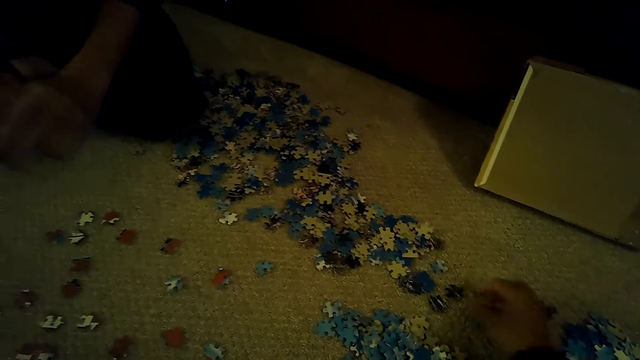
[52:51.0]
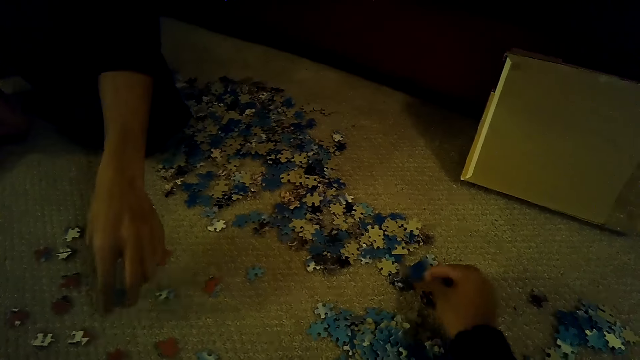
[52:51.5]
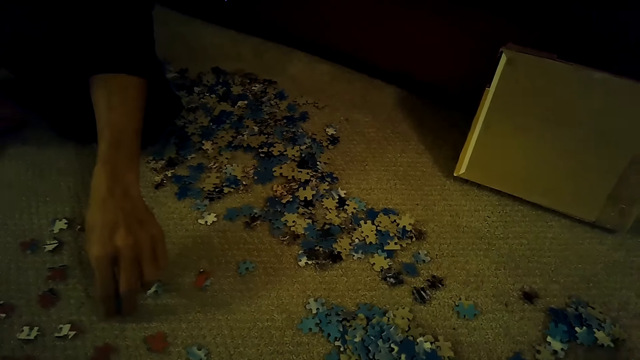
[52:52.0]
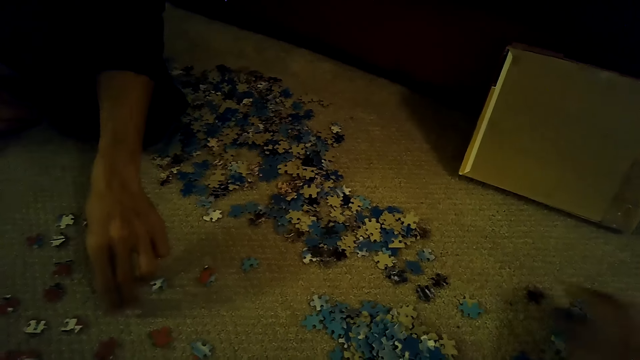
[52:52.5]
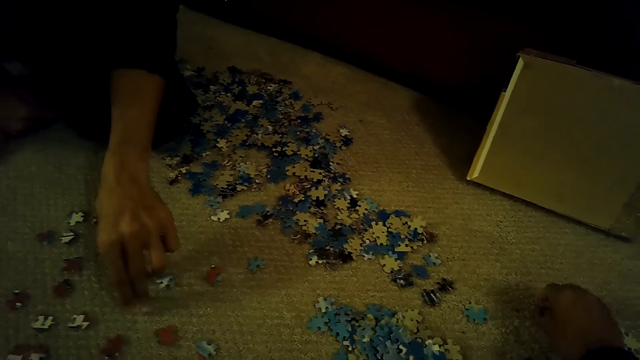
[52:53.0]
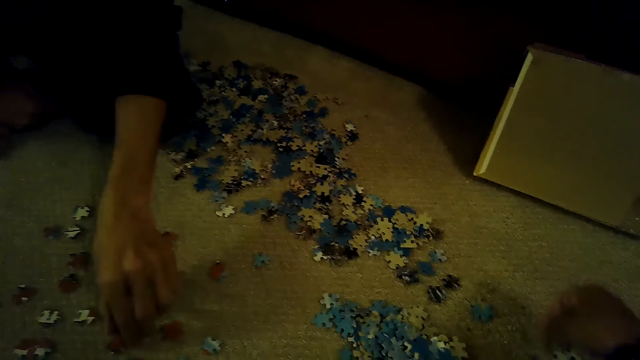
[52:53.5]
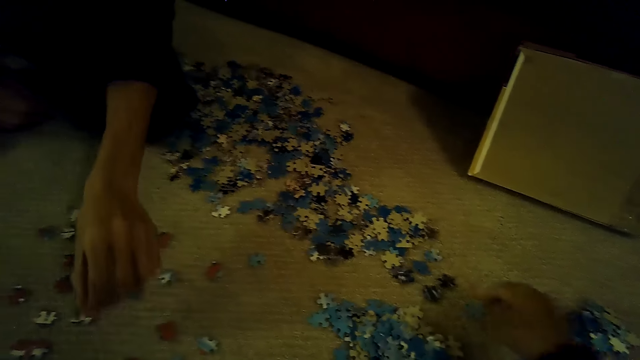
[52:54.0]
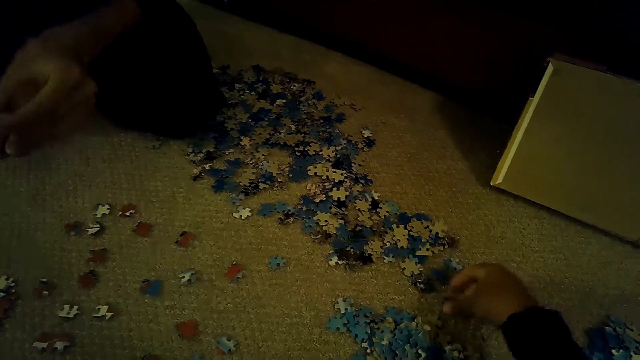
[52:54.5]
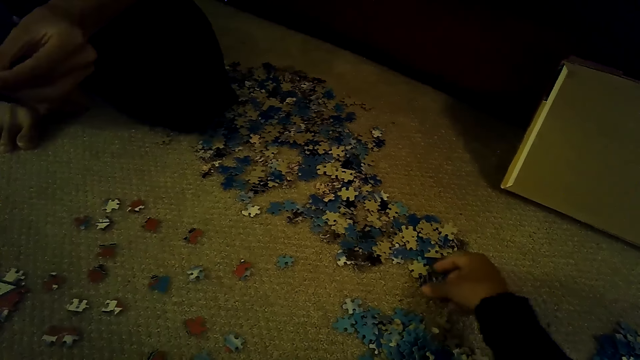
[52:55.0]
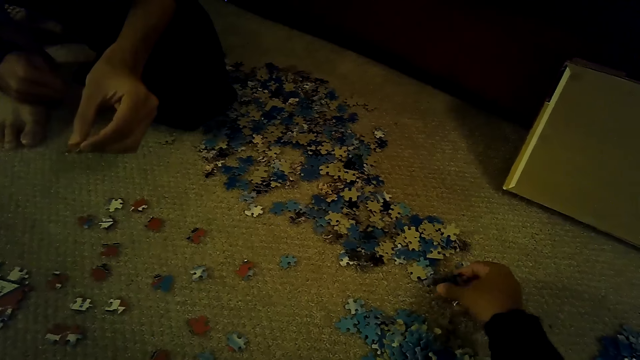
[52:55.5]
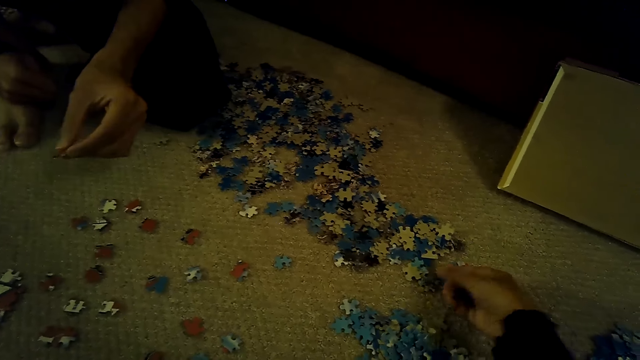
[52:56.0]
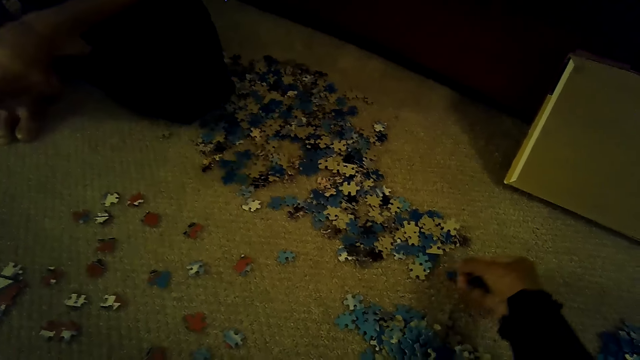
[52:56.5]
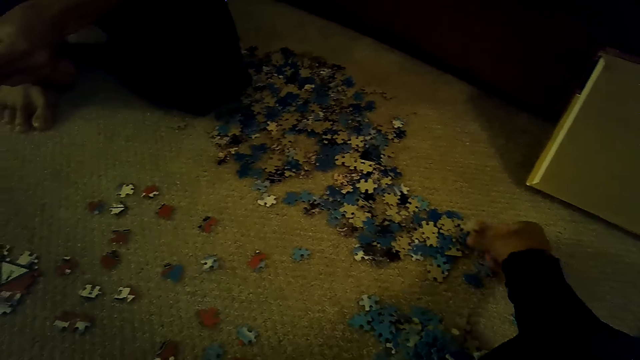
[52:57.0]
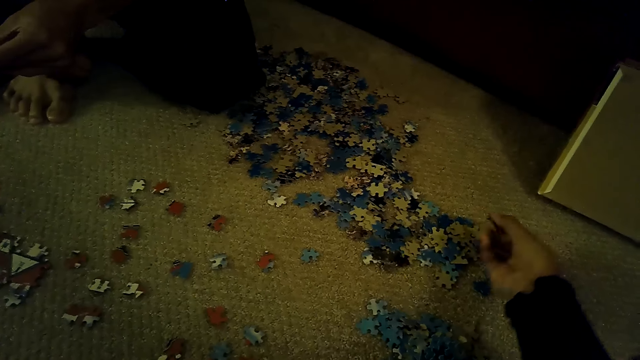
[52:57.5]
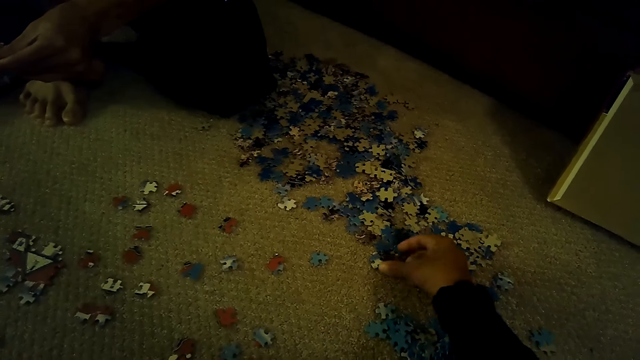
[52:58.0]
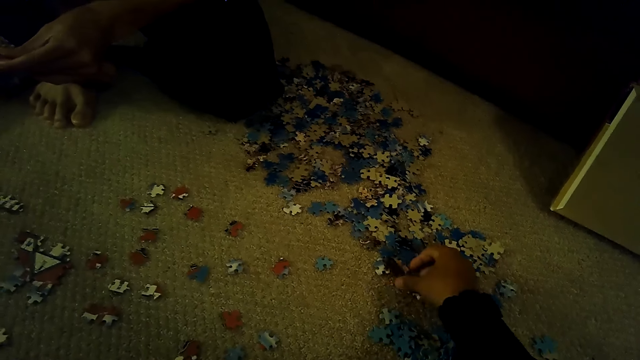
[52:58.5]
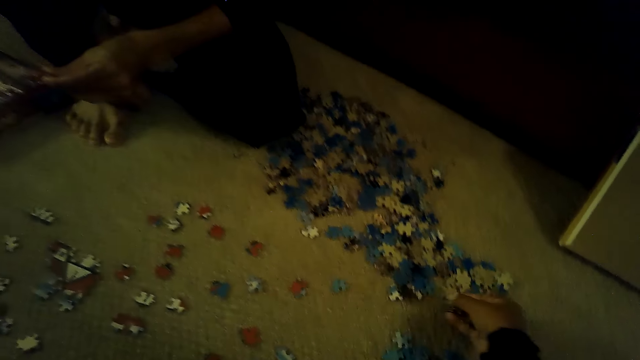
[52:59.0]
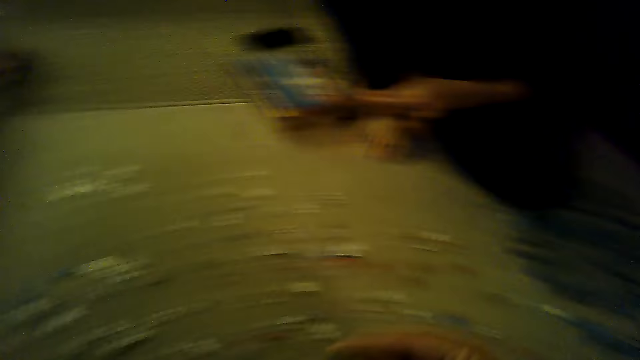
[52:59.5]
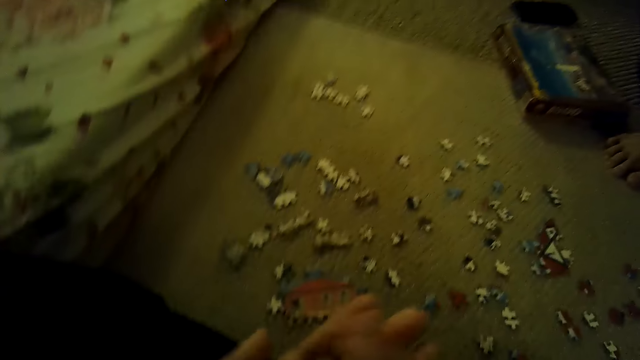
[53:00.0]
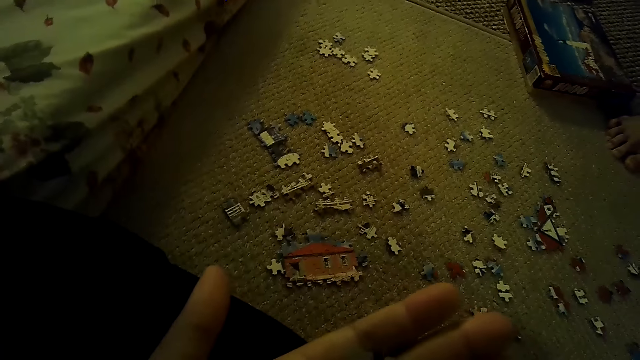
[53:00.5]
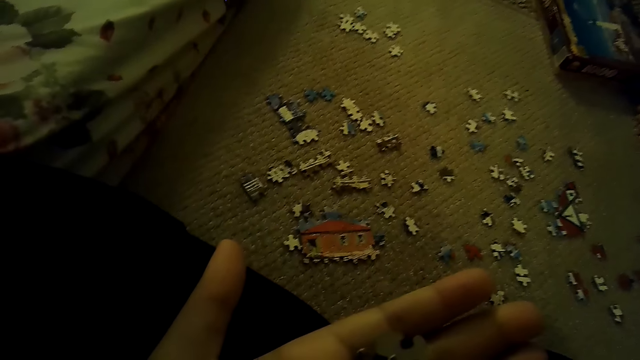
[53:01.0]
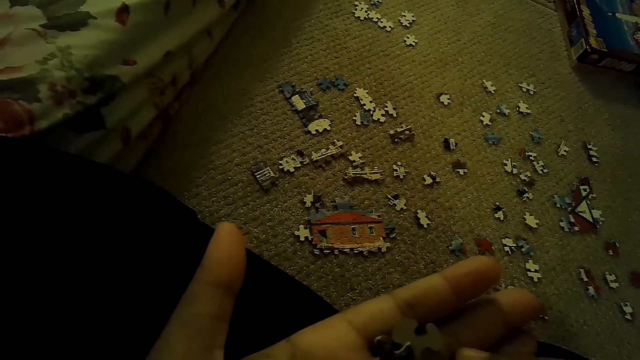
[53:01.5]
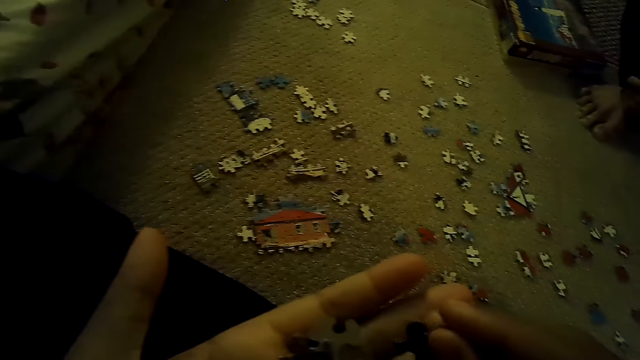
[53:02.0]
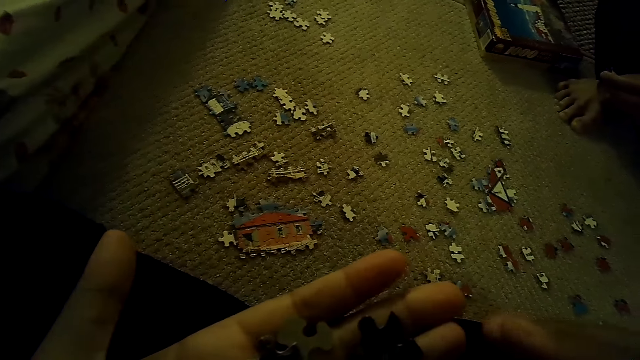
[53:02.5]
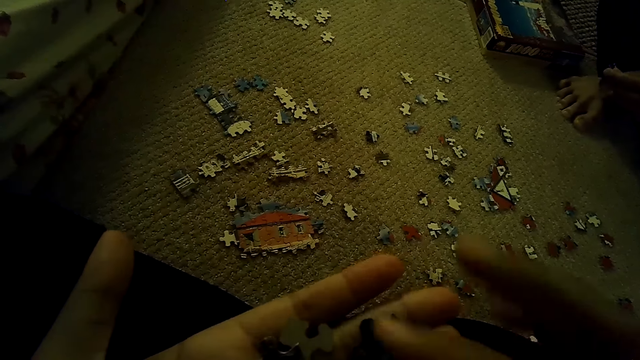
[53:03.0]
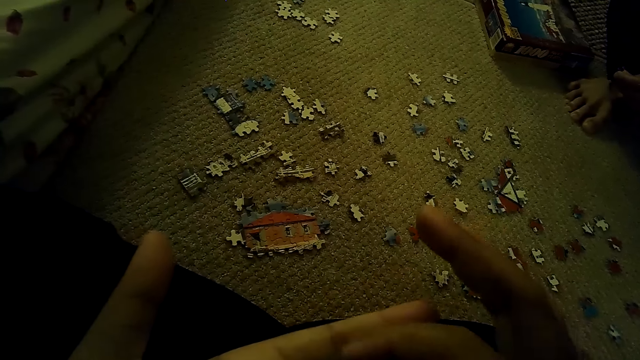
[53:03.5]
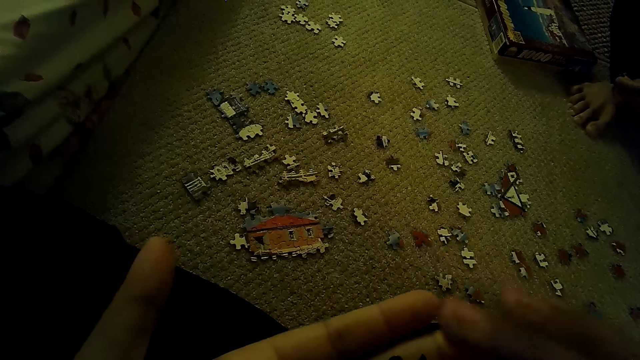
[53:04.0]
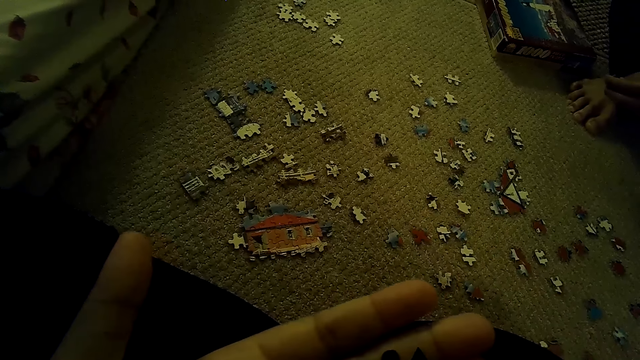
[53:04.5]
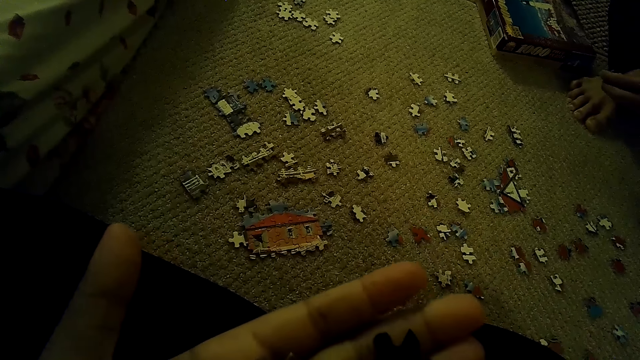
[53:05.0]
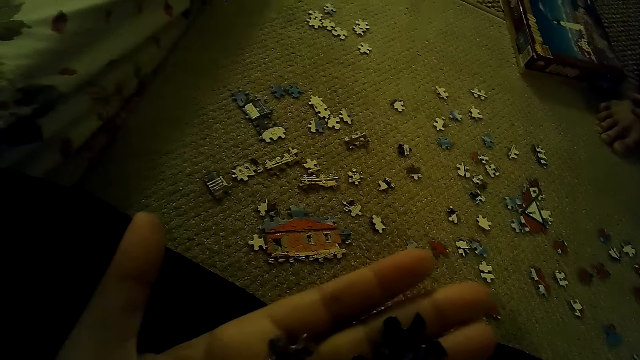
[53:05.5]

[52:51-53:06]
The person picks up the puzzle piece. The camera wearer picks up puzzle pieces. They pass the puzzle pieces on the left hand. They stare at the jigsaw puzzle pieces on the hand.

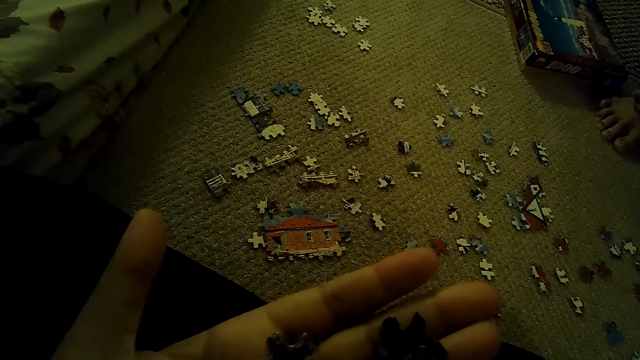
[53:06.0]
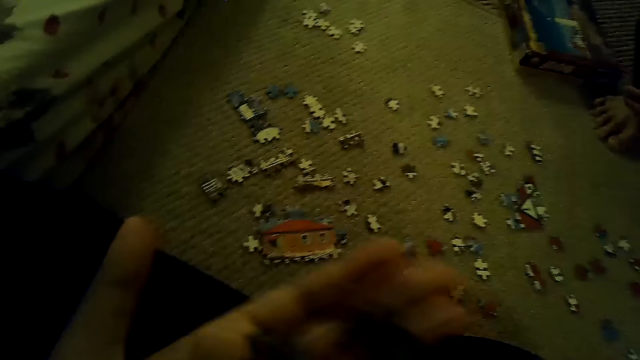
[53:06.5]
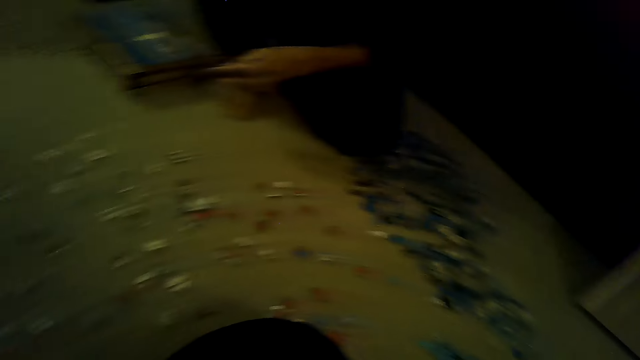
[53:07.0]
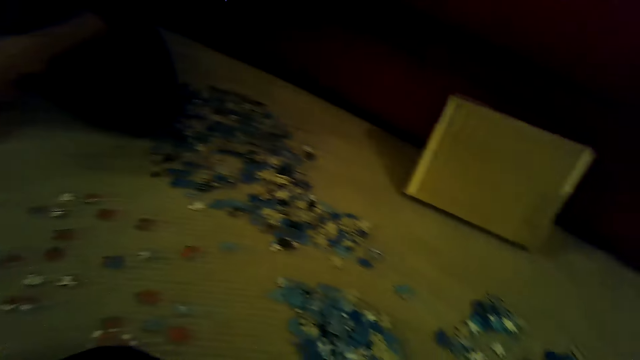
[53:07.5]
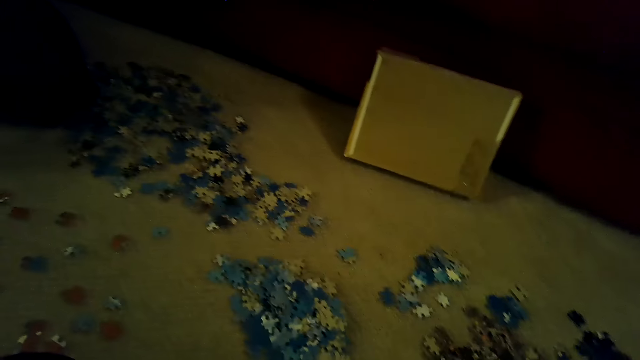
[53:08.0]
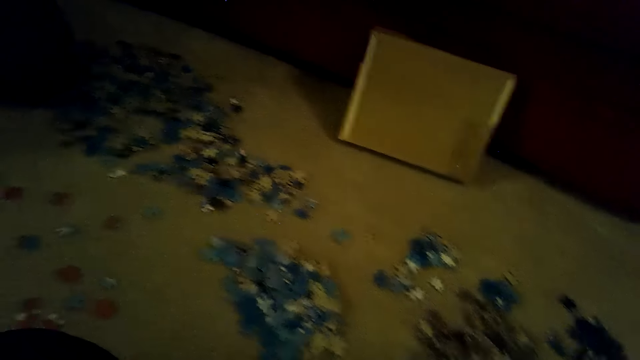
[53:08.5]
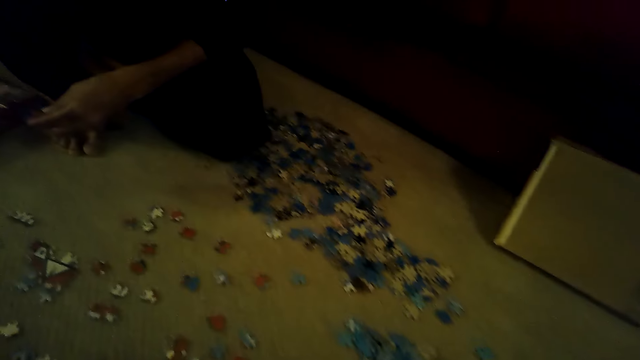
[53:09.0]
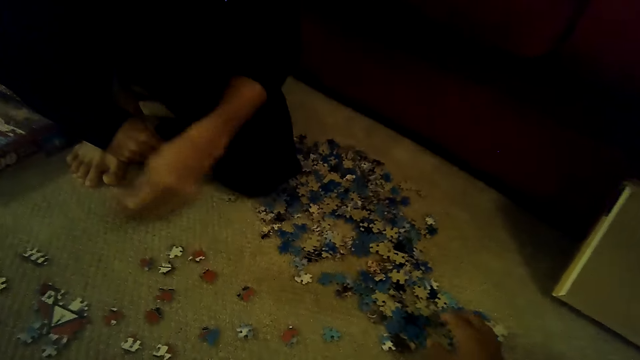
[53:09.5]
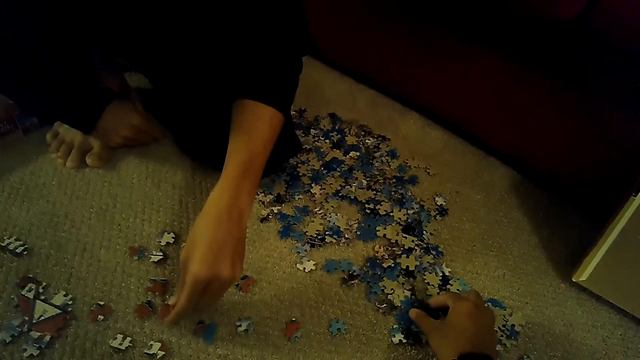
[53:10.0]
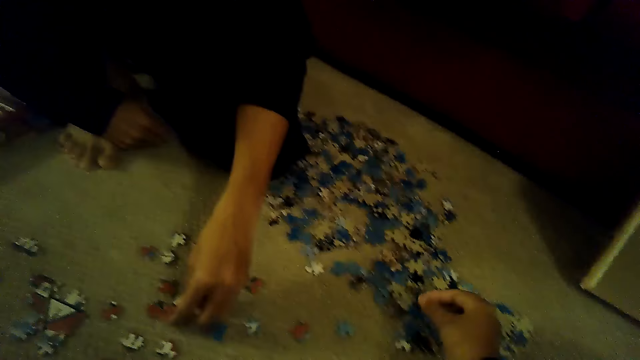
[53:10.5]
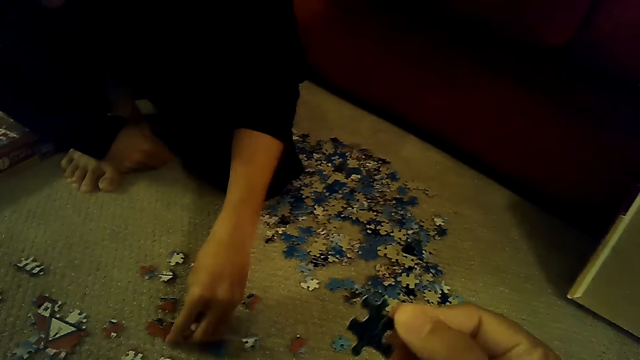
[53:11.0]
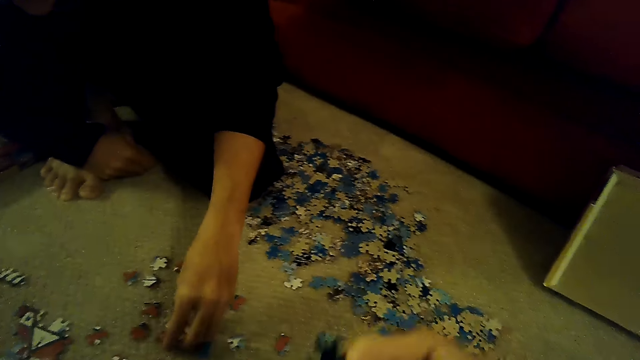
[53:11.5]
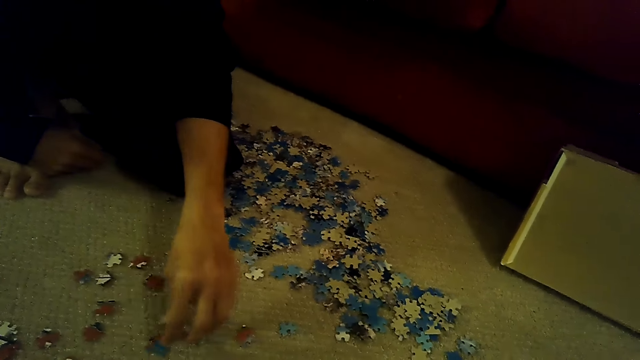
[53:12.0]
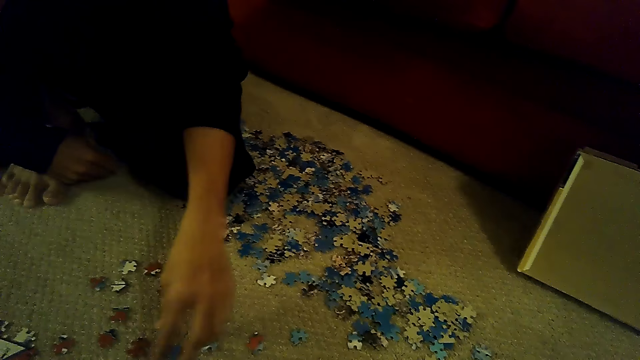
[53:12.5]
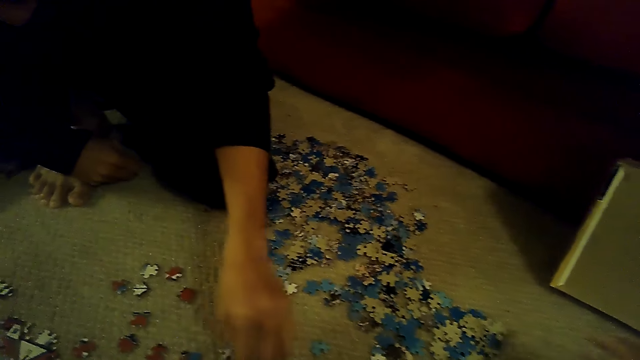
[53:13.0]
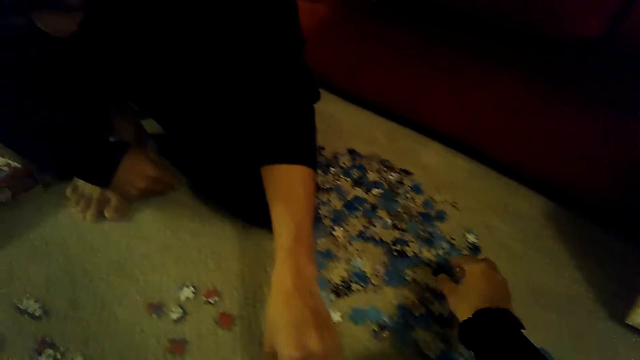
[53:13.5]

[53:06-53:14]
The camera wearer picks up puzzle pieces. A person fixes the puzzle piece.
